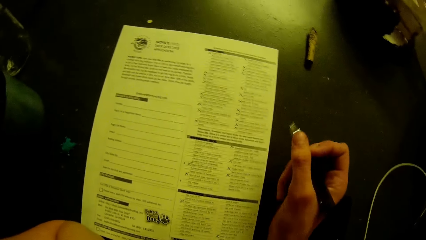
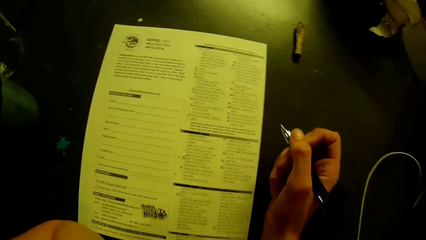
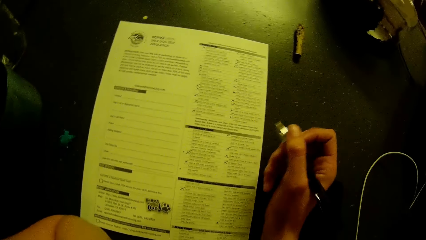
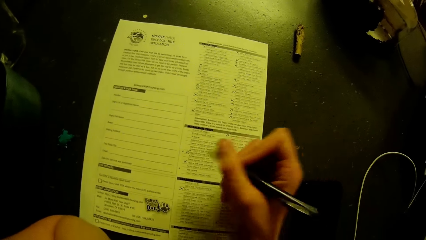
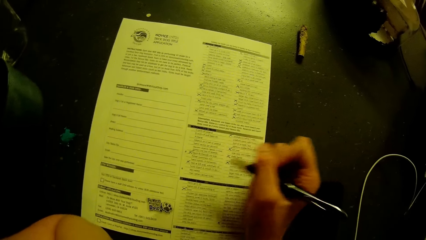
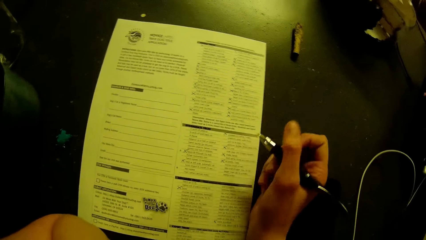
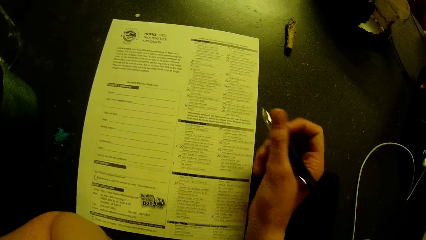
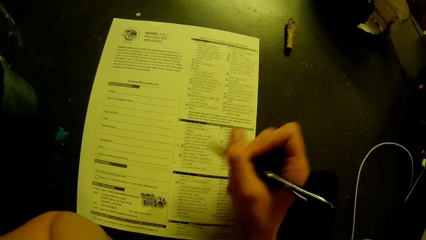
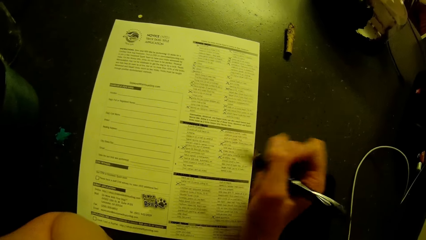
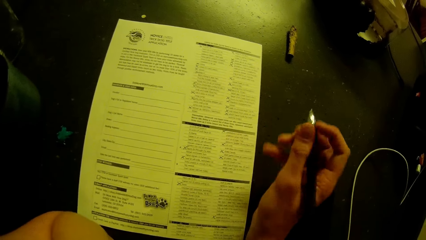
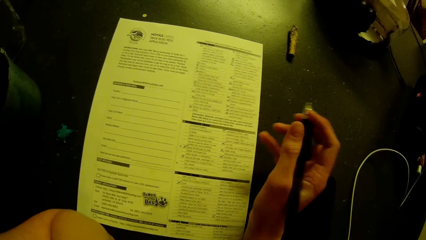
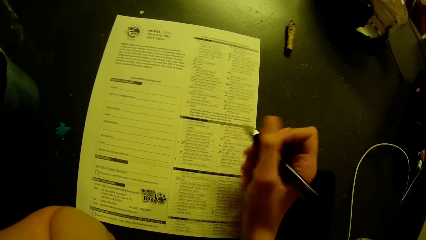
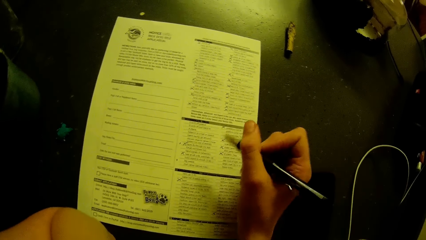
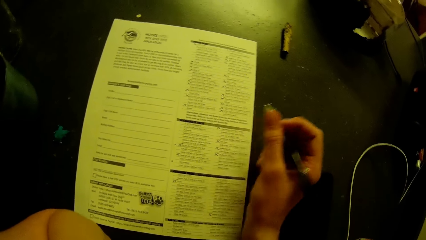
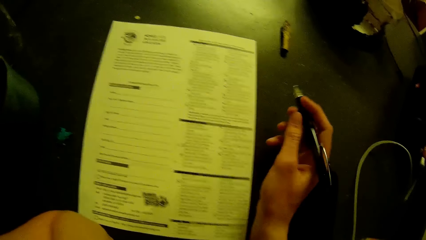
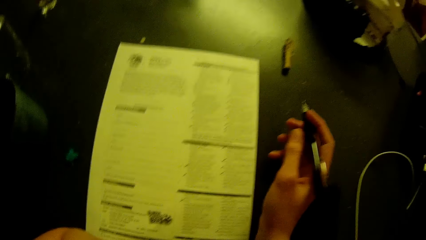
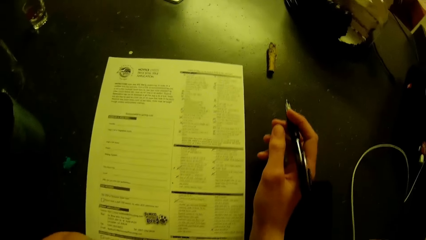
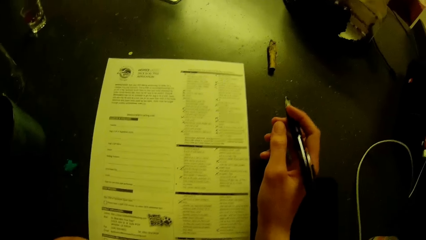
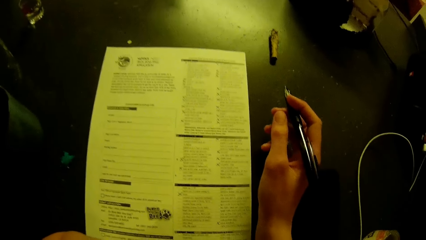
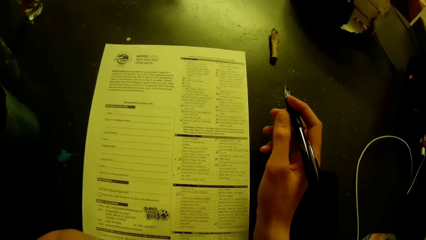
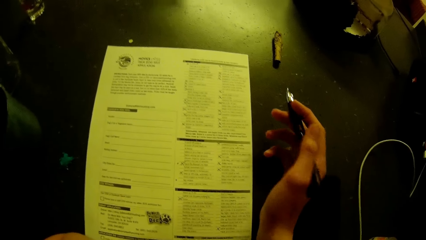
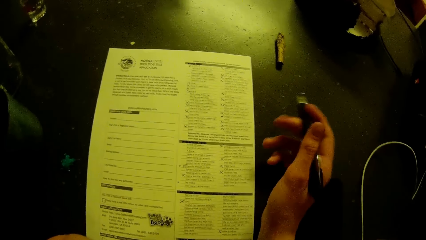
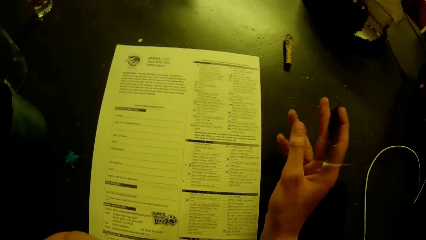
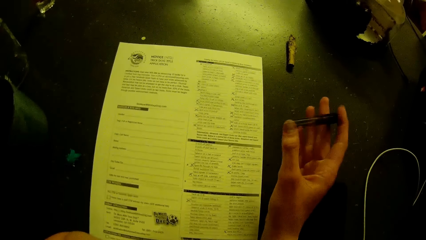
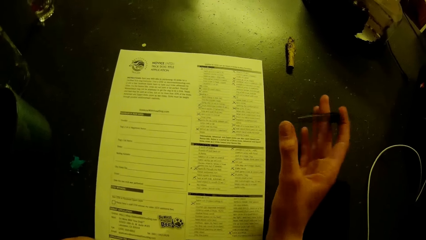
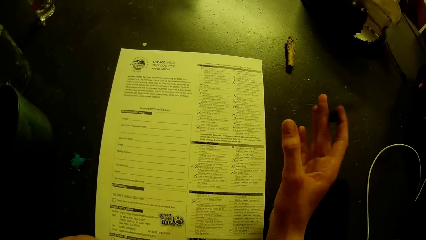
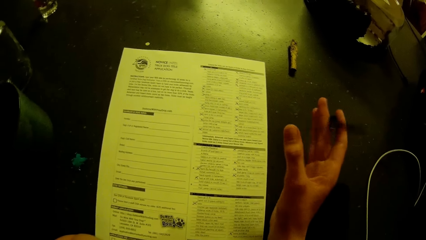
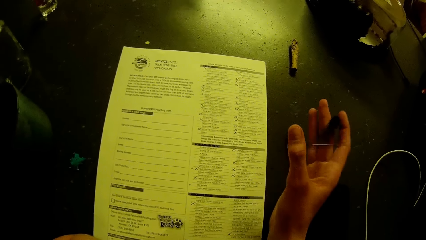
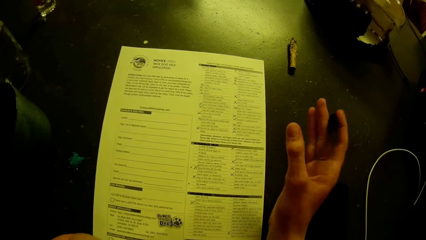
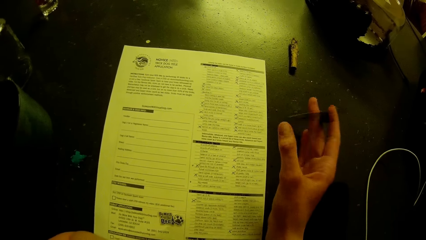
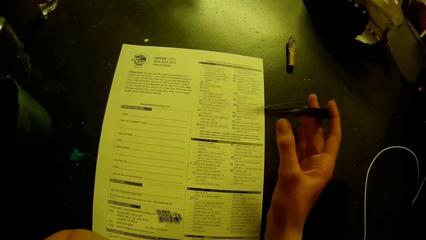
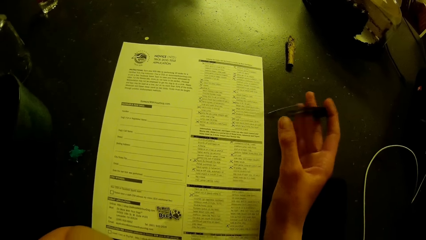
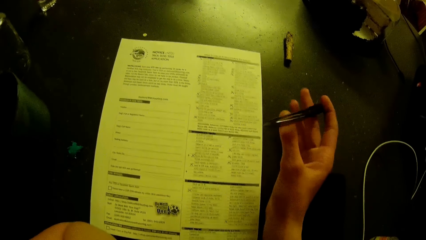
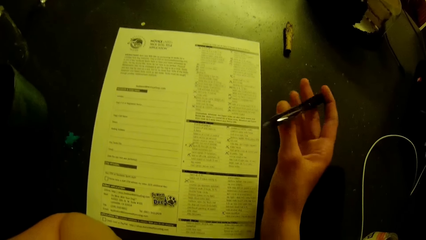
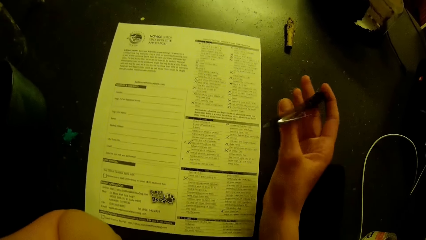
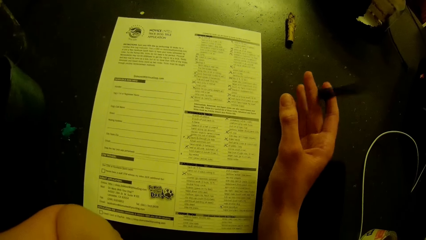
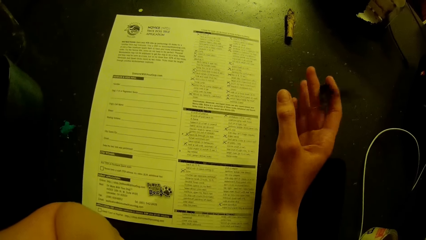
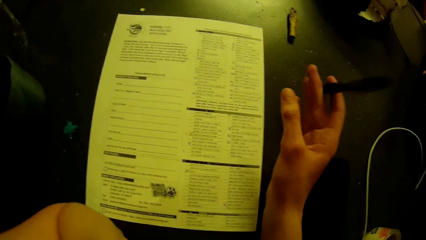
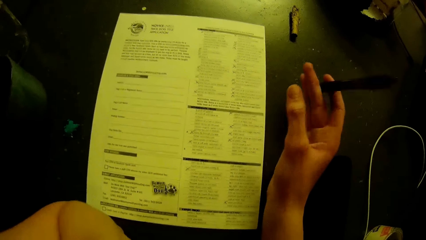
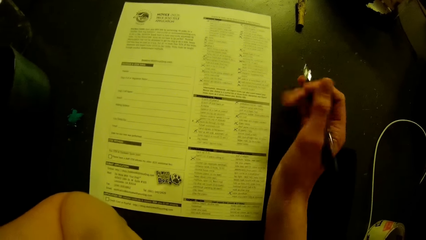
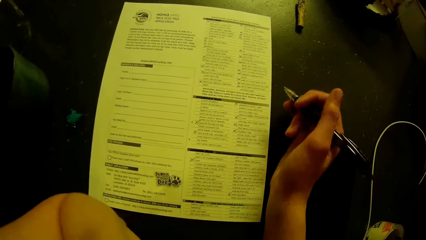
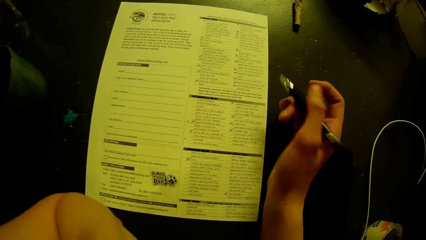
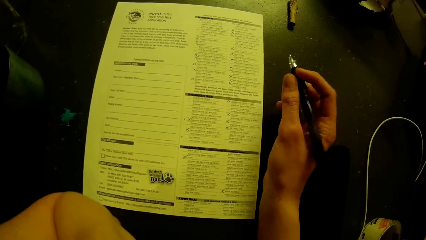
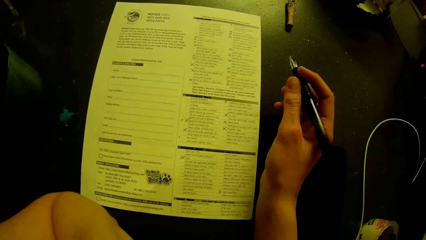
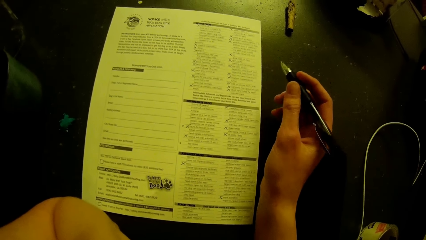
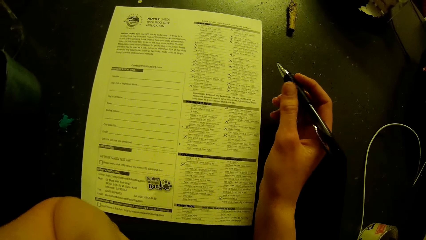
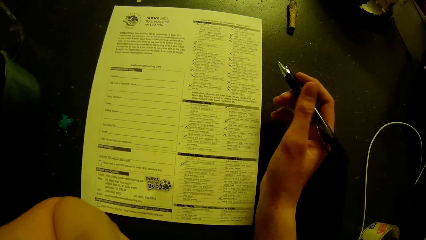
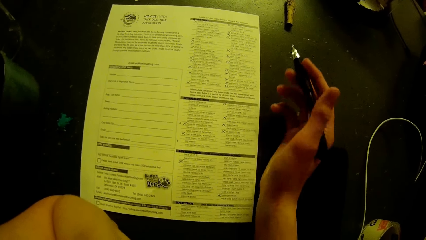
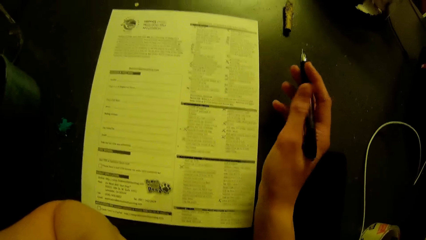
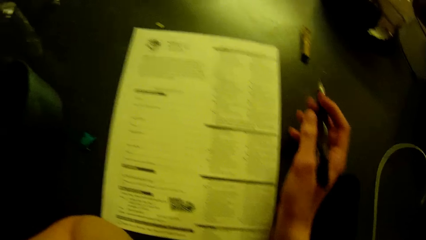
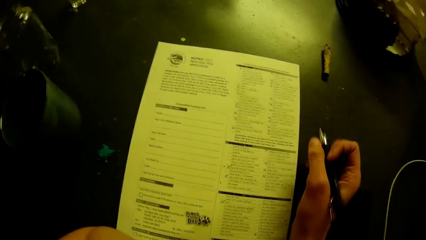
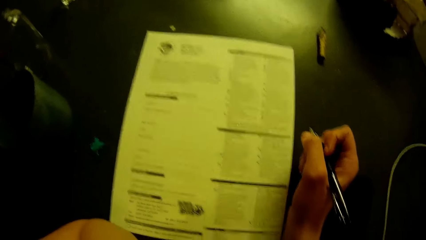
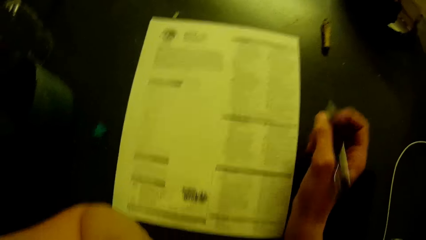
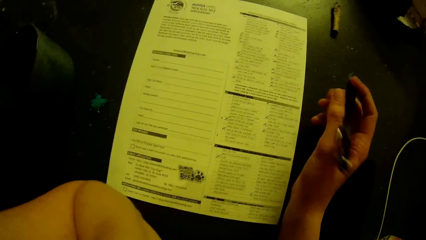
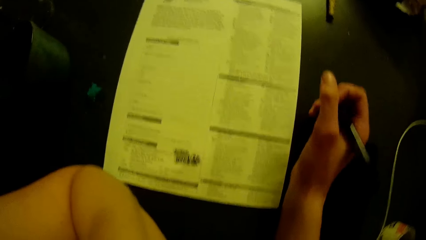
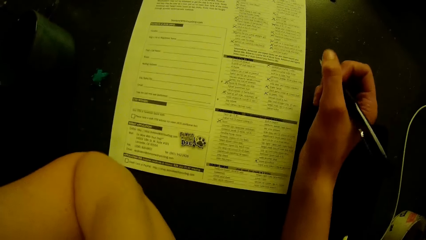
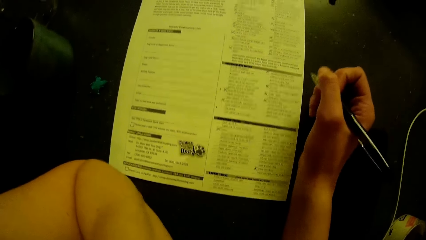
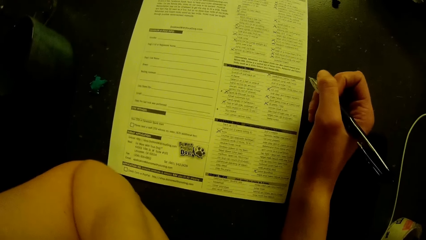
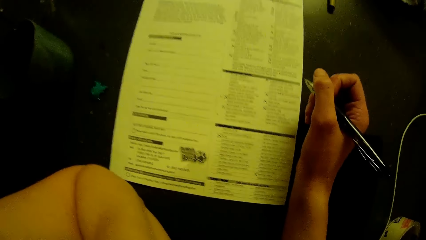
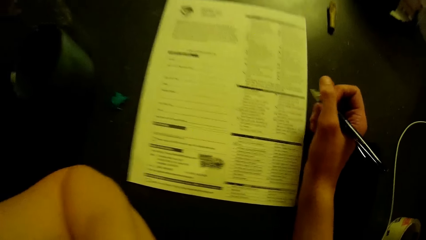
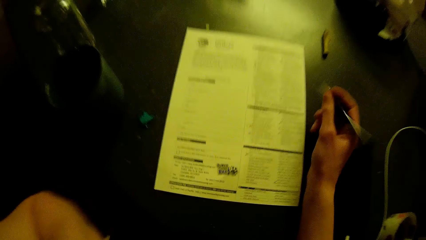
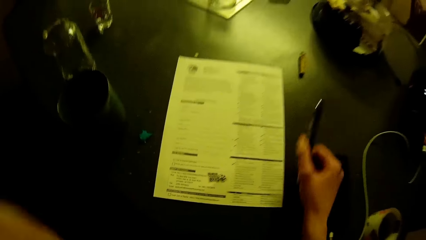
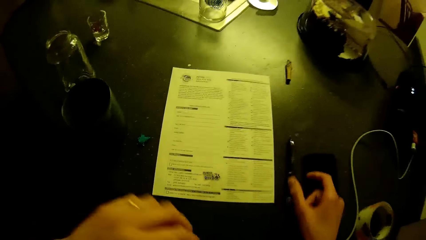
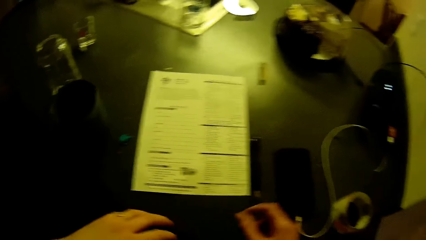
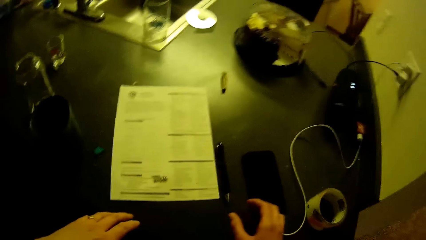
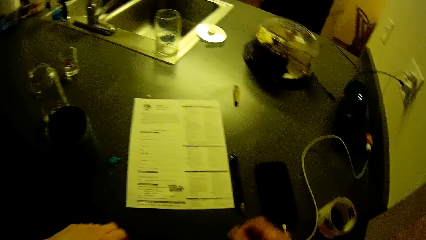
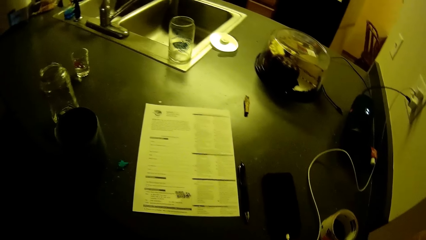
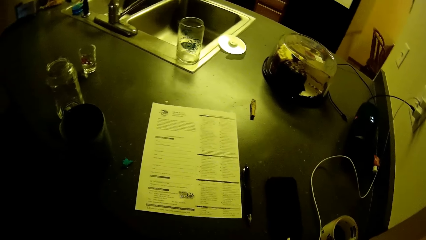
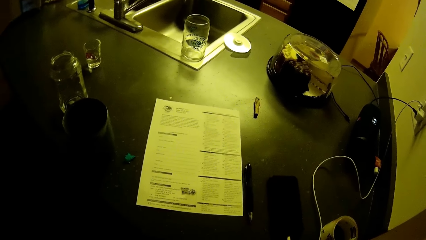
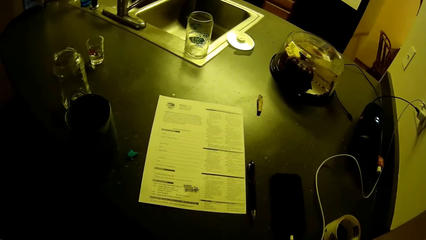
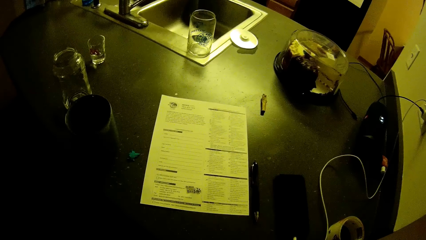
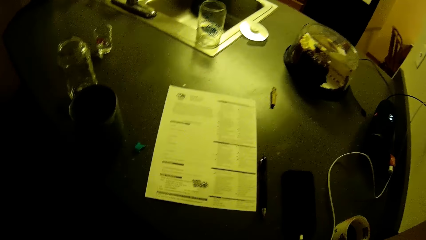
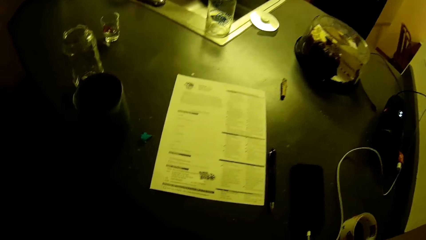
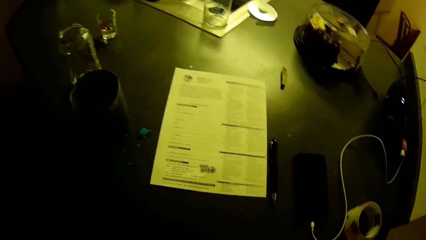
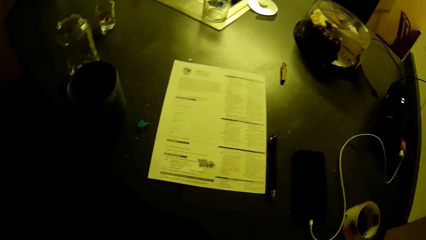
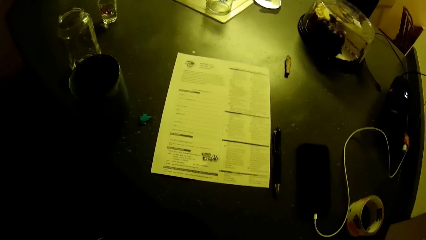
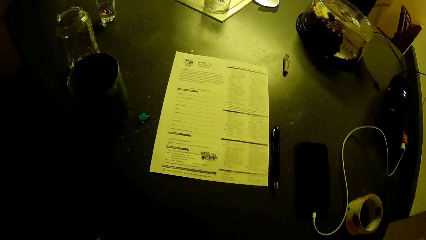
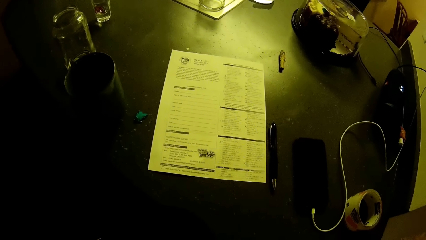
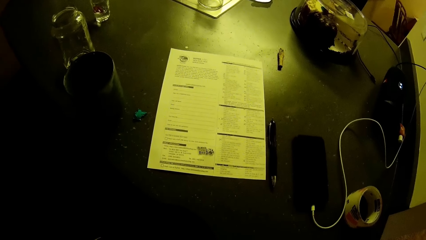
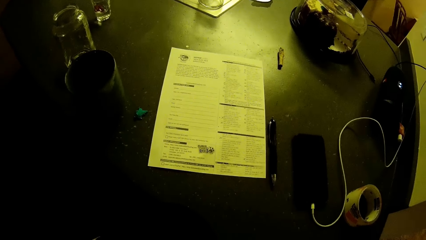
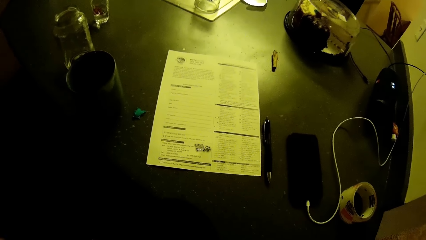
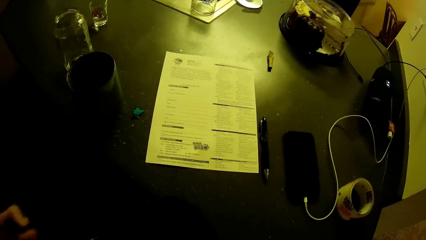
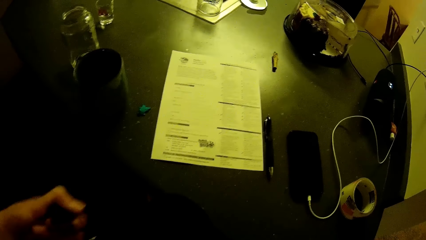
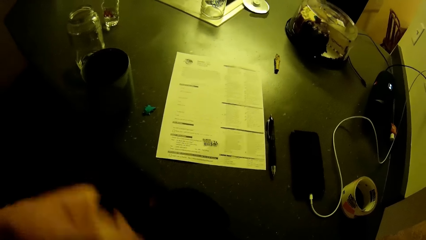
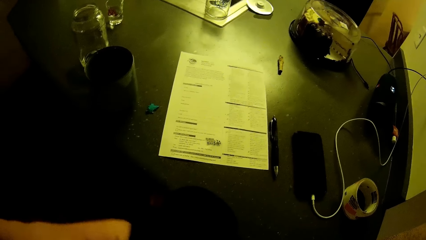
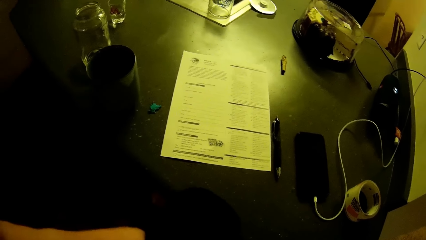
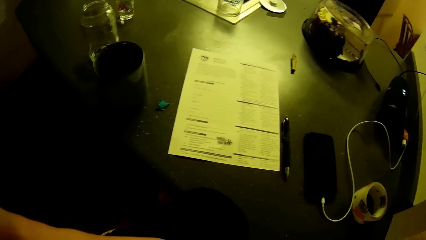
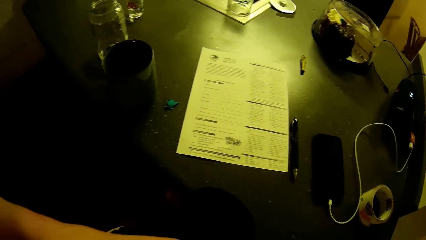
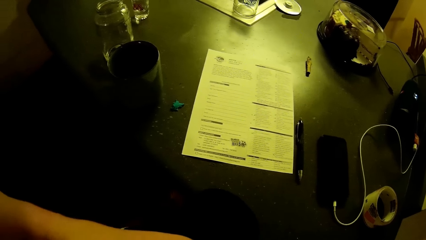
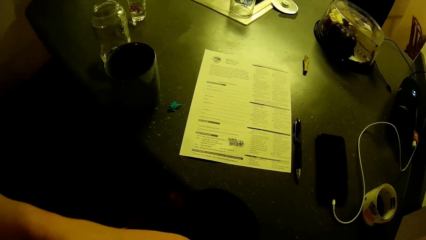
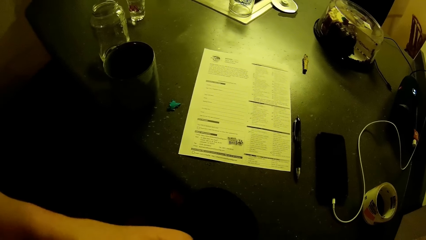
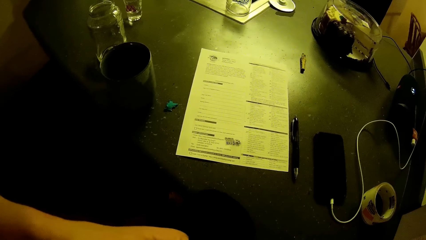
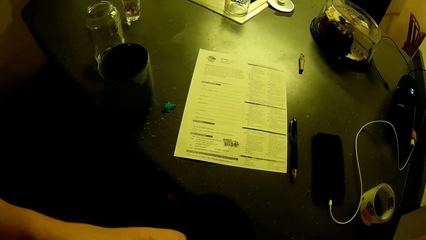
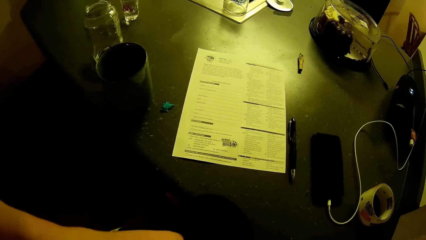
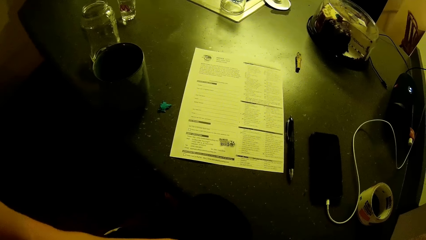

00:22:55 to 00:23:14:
The camera wearer shakes a pen. He drops the pen in his right hand on the table. He removes a waist bag from his shoulder with both hands.
